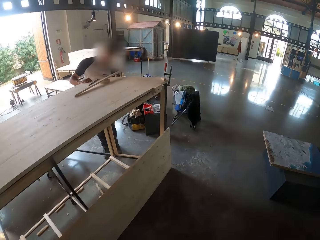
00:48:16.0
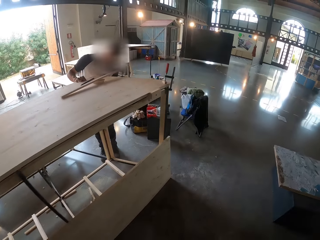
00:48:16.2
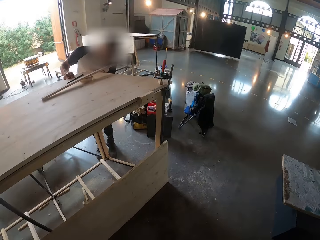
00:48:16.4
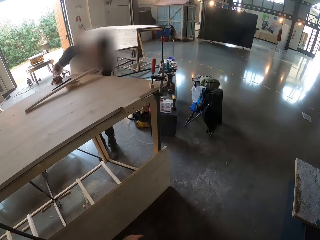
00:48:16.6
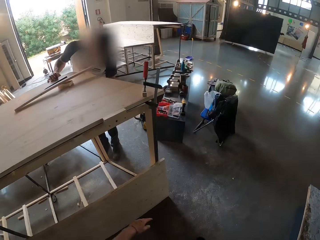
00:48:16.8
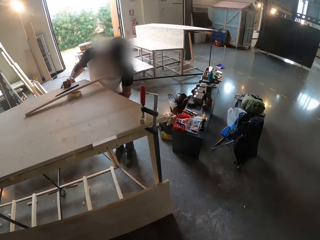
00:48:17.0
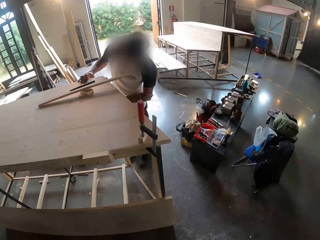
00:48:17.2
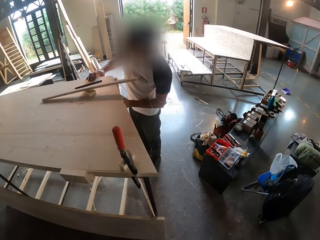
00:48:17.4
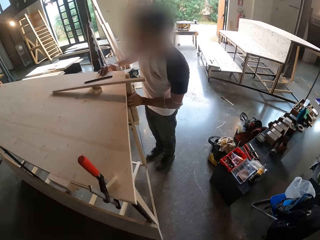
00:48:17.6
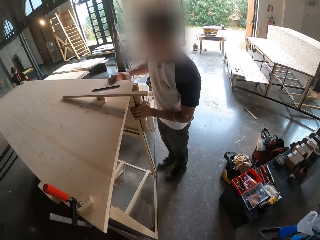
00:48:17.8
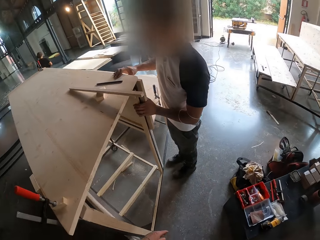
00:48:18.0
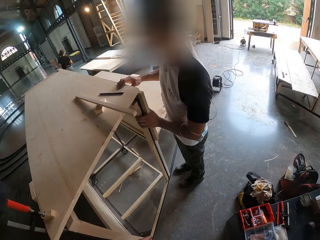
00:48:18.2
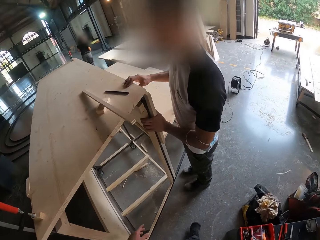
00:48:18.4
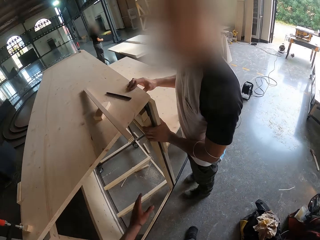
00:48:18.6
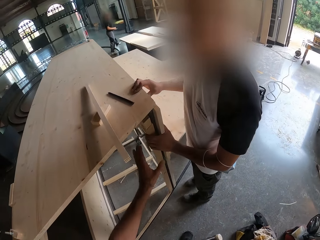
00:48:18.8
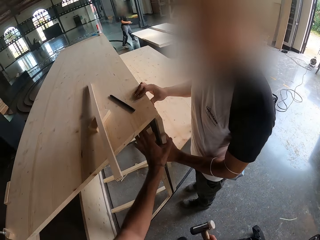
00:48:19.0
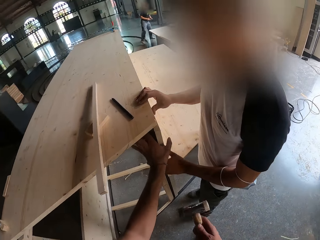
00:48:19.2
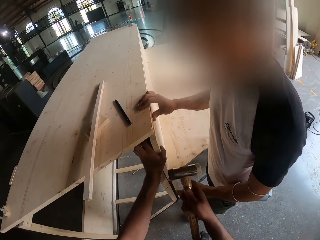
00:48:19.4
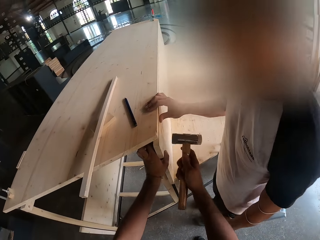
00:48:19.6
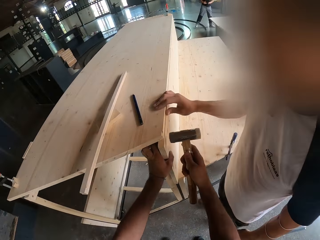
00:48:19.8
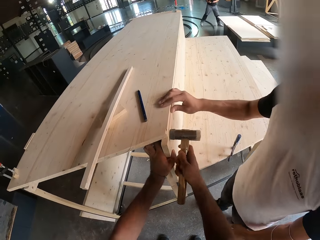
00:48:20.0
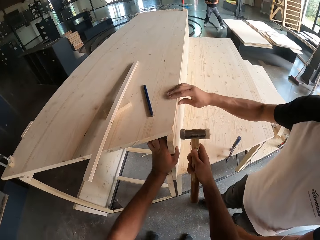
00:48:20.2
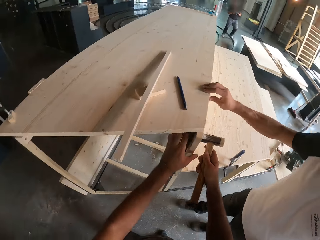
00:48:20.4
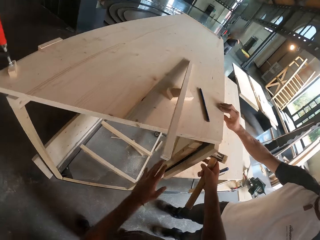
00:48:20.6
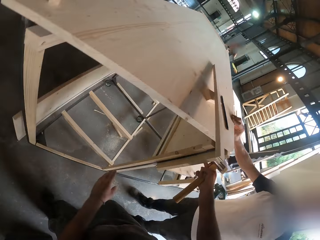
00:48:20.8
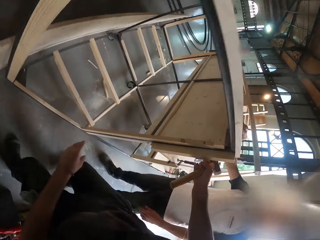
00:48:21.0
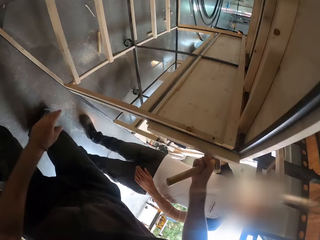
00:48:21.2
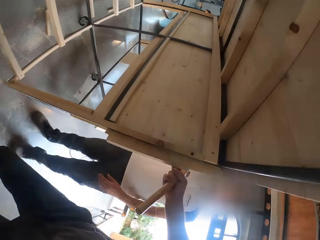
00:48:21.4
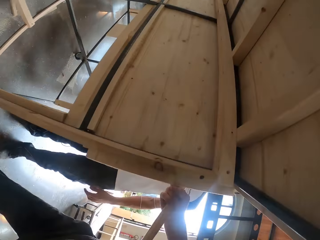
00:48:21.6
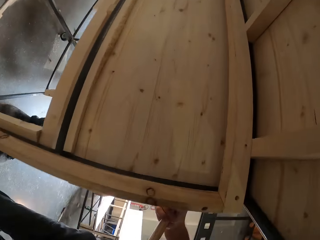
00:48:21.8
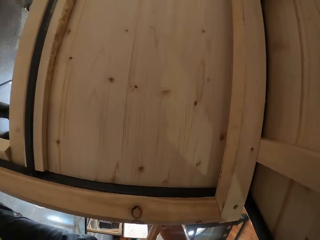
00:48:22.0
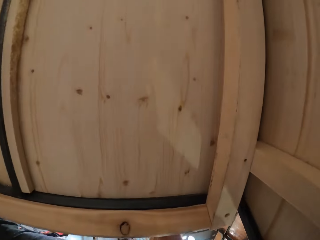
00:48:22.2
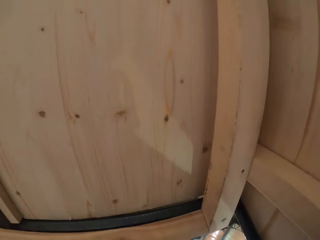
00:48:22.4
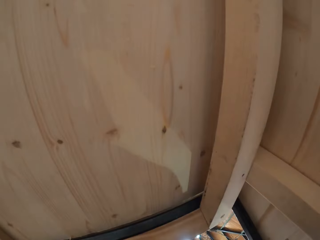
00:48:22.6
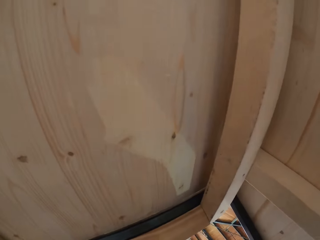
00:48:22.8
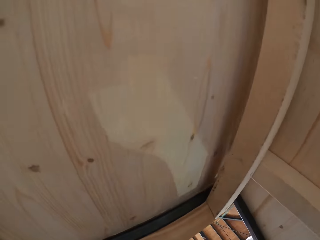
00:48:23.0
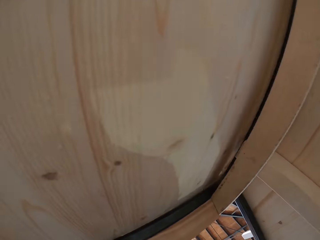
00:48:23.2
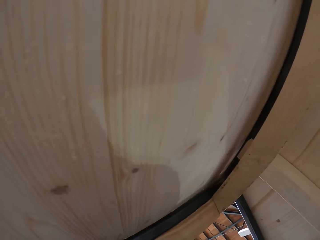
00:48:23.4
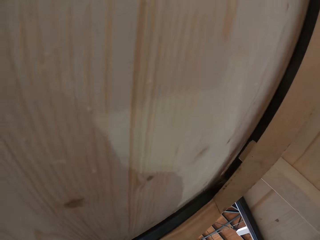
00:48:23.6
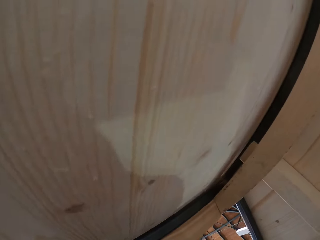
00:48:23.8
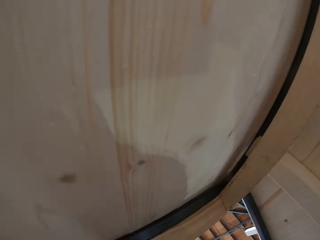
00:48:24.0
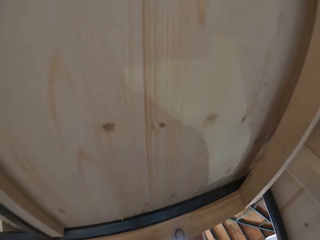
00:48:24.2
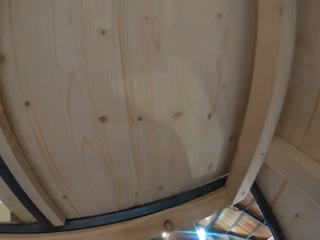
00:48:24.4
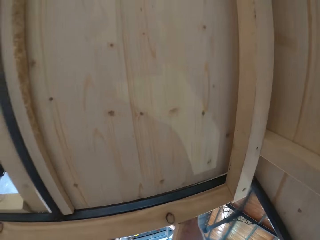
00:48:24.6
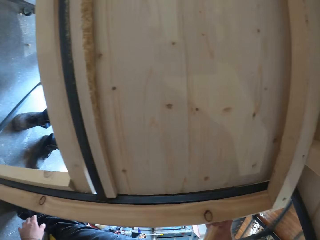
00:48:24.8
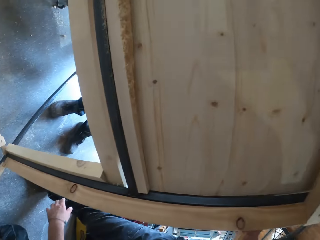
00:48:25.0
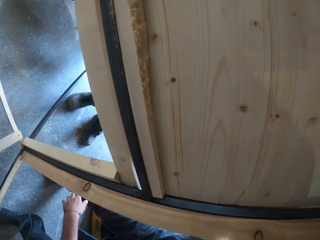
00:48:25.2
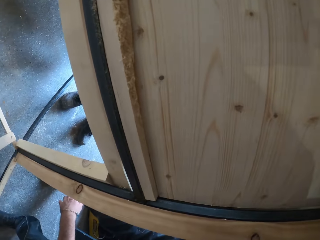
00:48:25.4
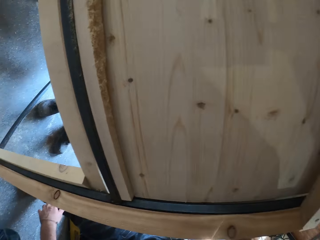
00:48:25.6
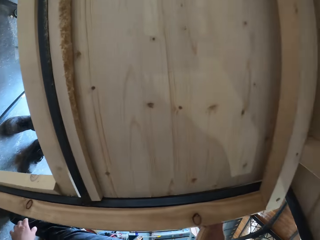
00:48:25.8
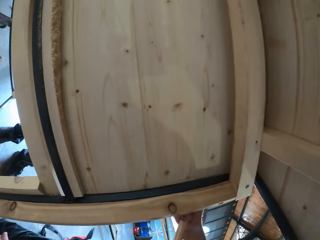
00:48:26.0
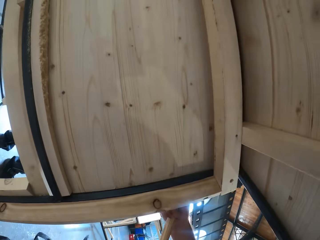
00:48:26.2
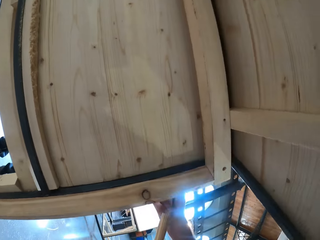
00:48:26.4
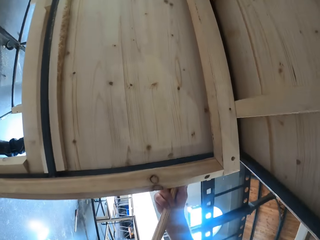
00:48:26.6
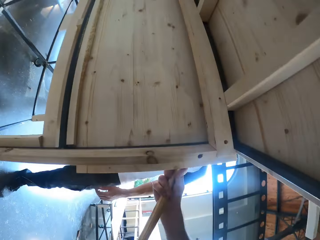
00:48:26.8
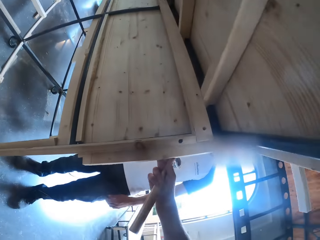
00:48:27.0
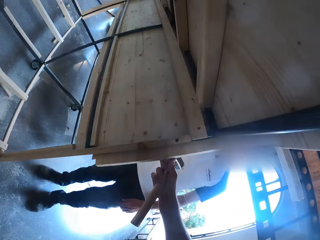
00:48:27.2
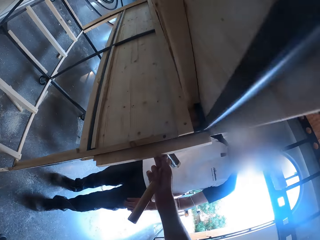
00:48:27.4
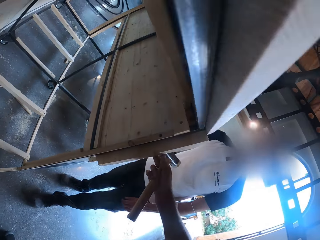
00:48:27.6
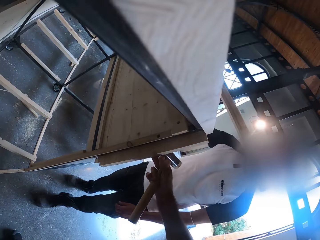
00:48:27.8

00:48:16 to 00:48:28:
The man removes his left hand from the wood. The camera wearer hits the wood with the hammer. They look at the wood.

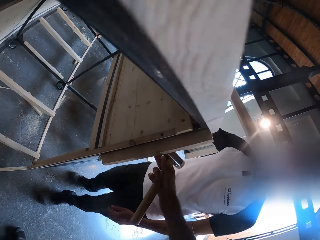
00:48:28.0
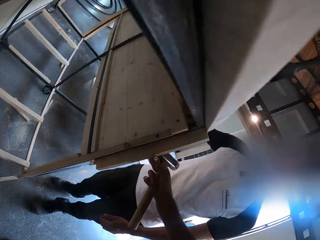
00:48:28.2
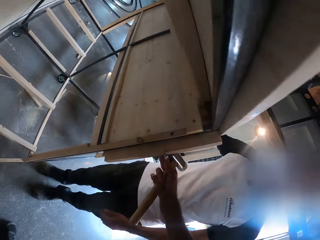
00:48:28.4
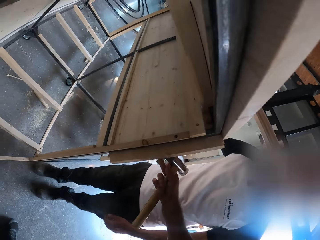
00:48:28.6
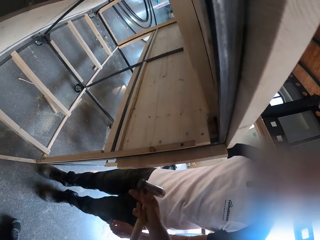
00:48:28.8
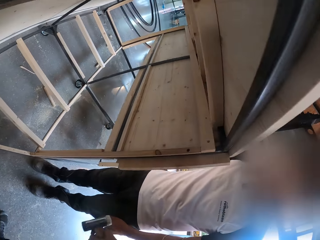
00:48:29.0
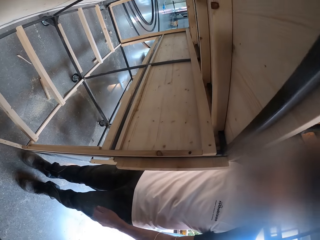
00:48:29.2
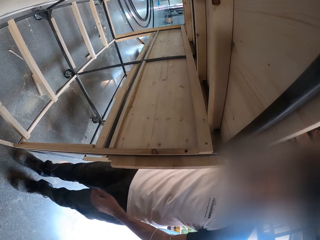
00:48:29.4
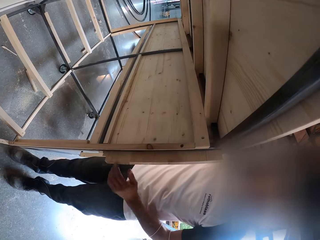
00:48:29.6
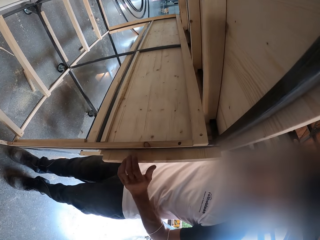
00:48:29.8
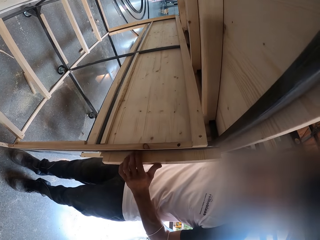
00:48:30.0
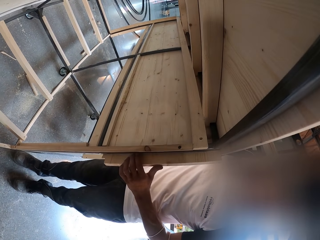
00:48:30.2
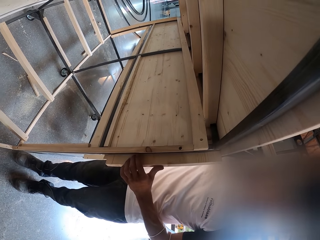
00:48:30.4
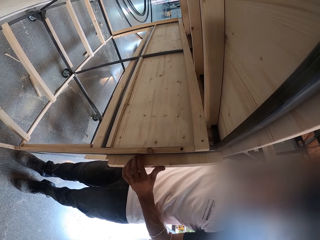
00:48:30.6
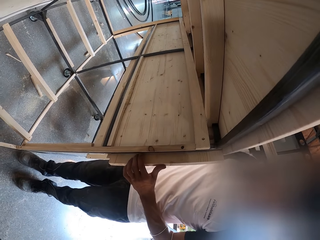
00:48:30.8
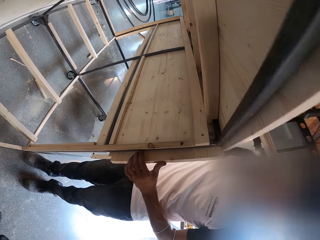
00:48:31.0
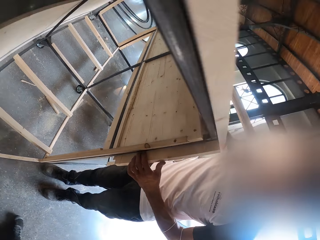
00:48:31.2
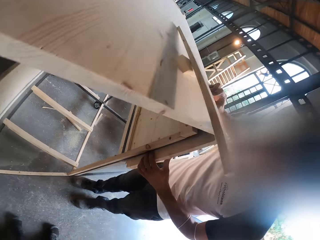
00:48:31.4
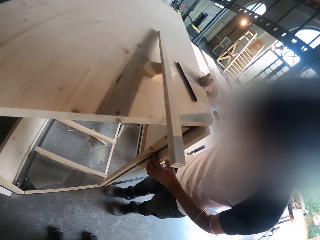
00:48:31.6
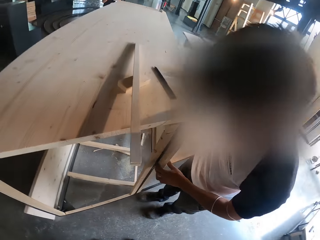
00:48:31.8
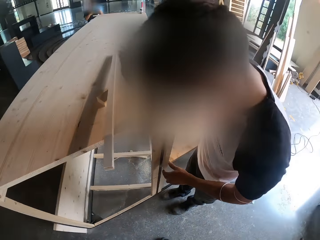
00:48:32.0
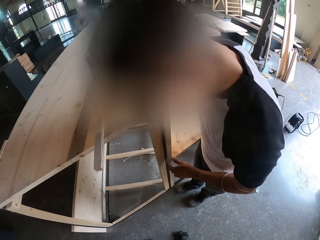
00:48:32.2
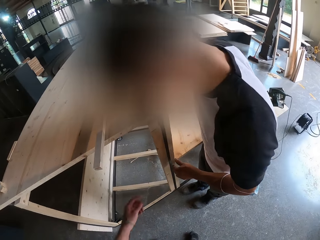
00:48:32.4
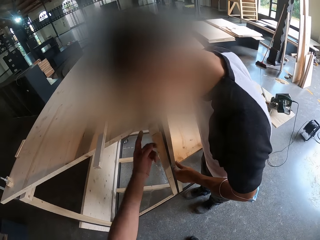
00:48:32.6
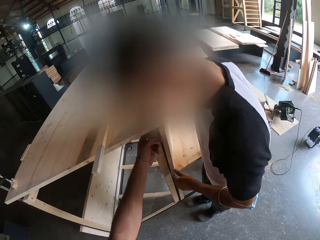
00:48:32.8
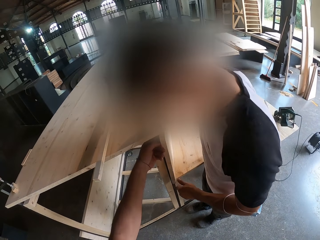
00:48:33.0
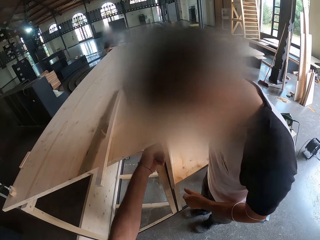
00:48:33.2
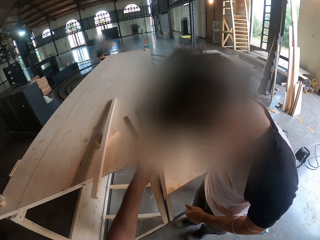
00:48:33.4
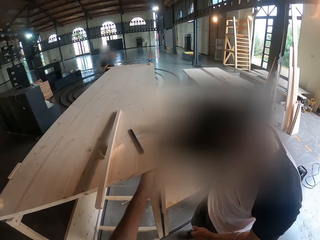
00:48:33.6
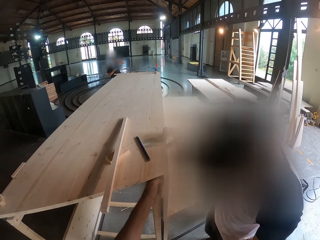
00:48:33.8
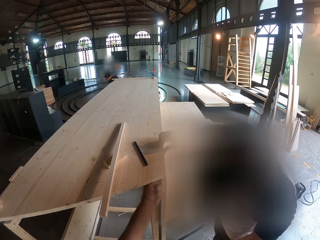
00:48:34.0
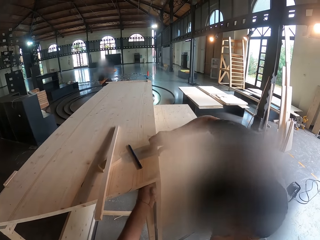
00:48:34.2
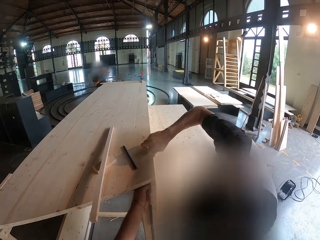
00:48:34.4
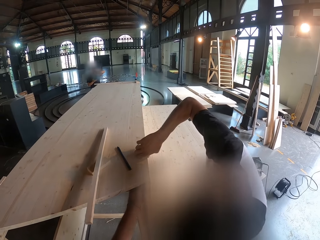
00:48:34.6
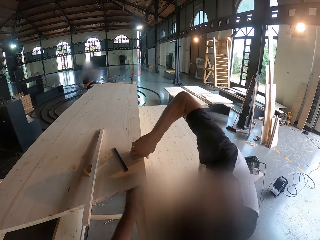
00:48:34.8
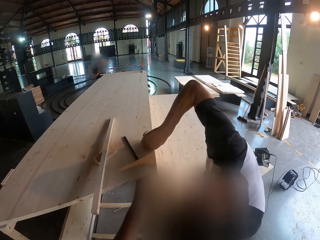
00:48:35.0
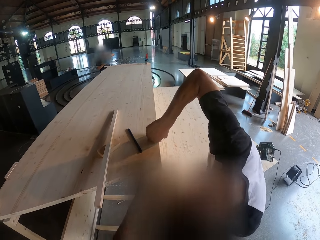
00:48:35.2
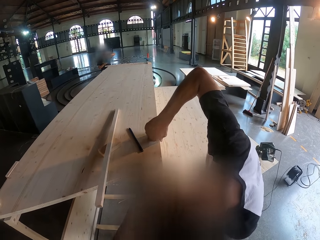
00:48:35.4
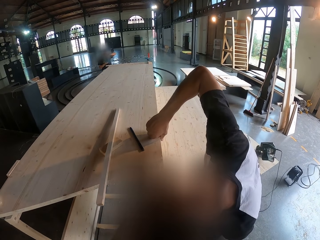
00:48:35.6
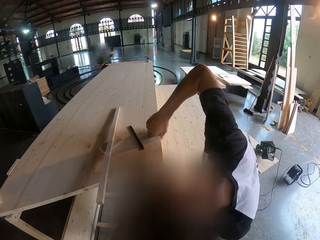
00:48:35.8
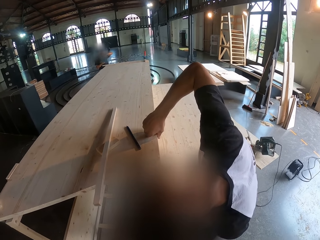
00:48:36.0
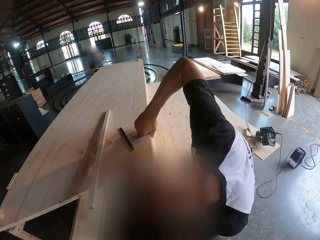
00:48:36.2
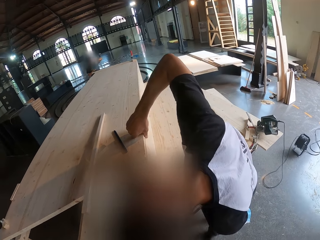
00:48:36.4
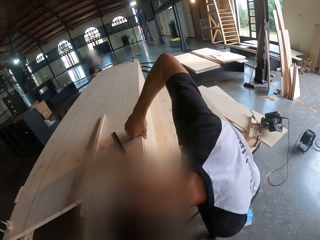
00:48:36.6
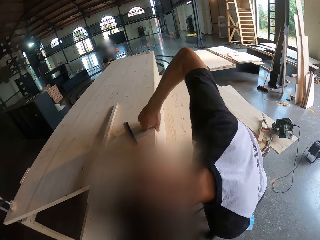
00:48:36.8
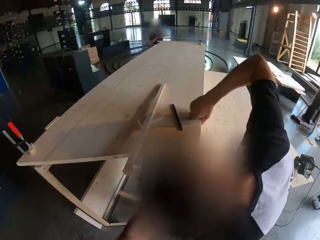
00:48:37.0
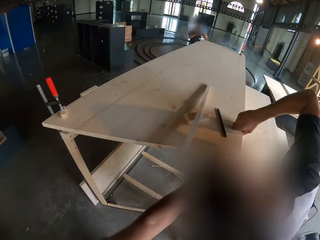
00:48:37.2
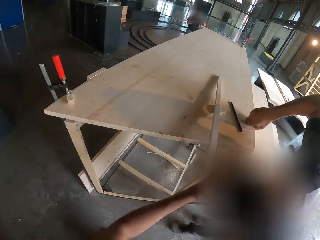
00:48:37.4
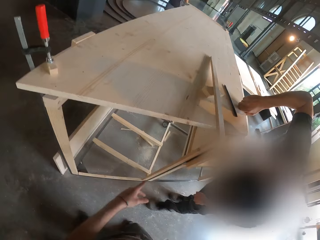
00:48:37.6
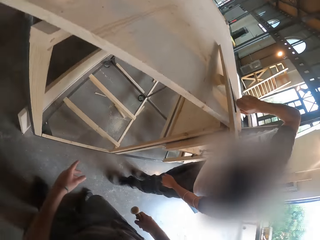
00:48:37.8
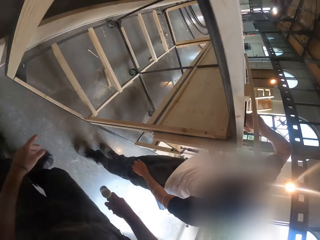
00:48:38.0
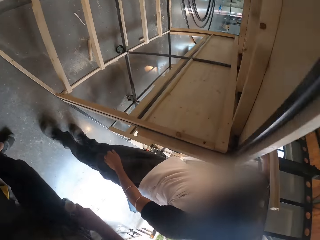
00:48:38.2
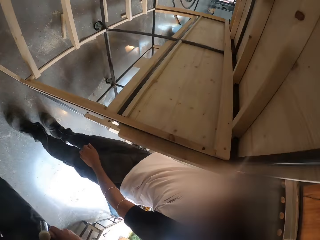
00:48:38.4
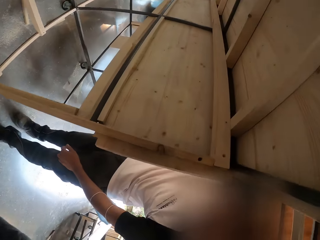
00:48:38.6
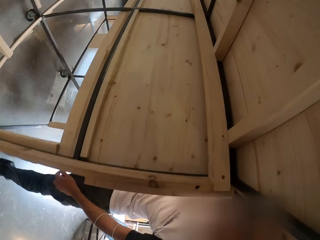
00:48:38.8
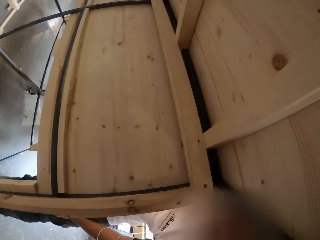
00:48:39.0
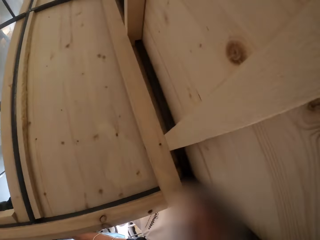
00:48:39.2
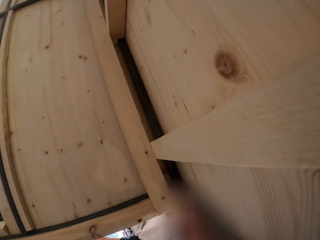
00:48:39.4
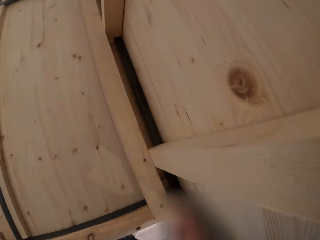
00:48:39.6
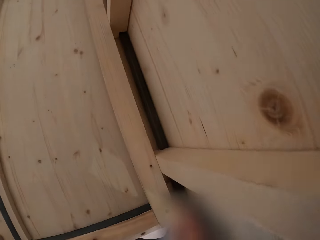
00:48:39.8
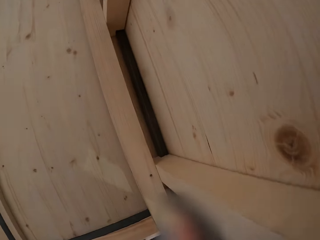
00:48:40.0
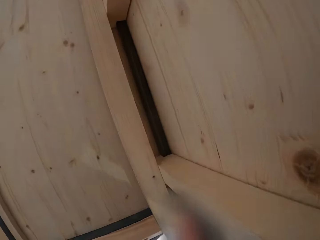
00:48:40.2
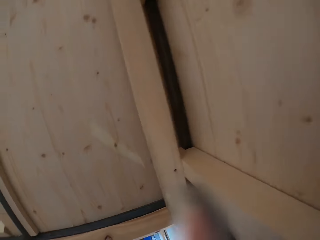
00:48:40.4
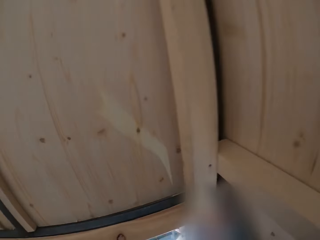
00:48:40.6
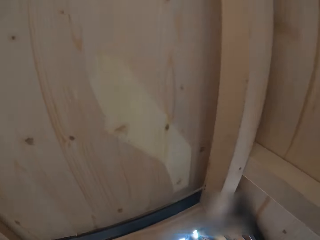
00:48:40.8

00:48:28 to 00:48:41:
The man holds the wood with his left hand. The camera wearer looks under the table.
